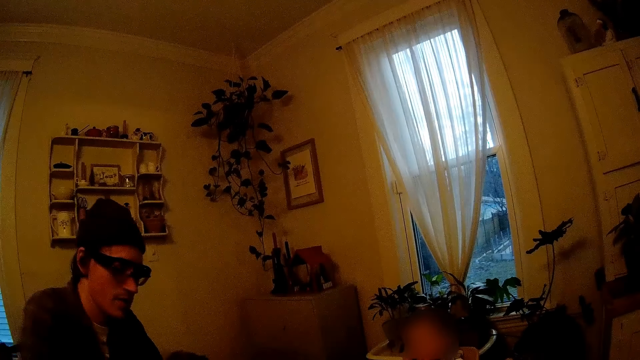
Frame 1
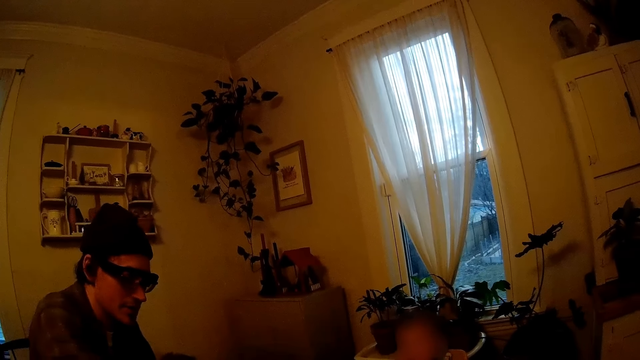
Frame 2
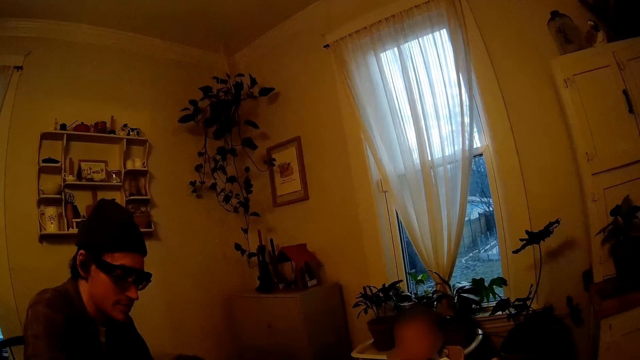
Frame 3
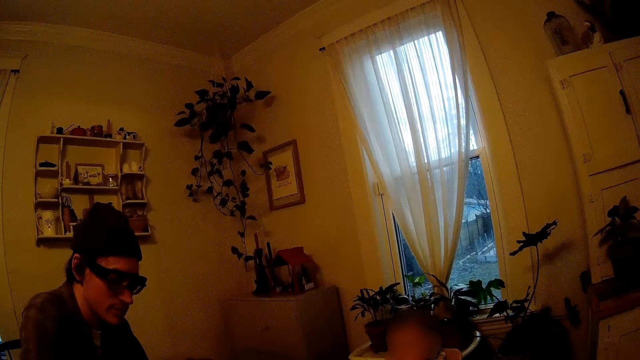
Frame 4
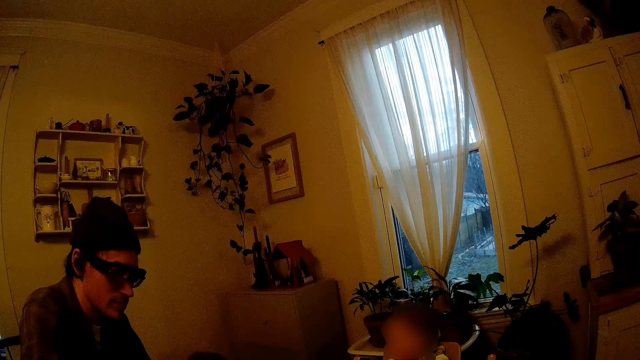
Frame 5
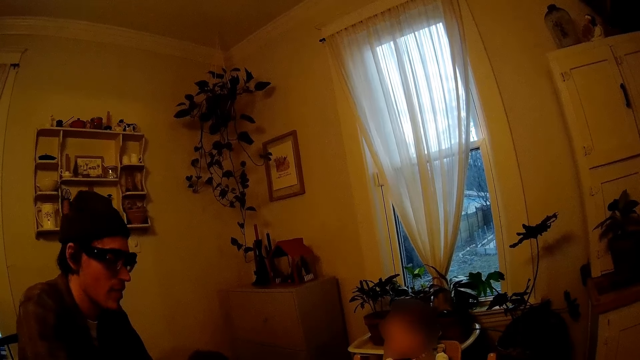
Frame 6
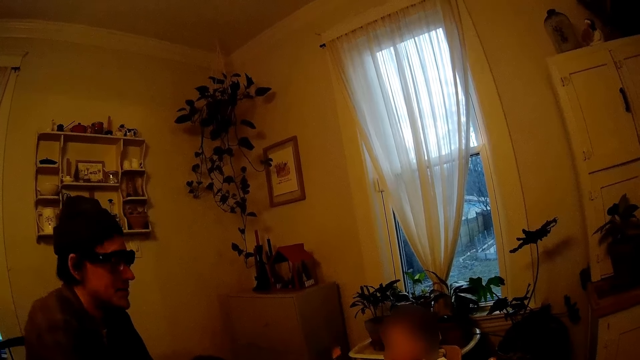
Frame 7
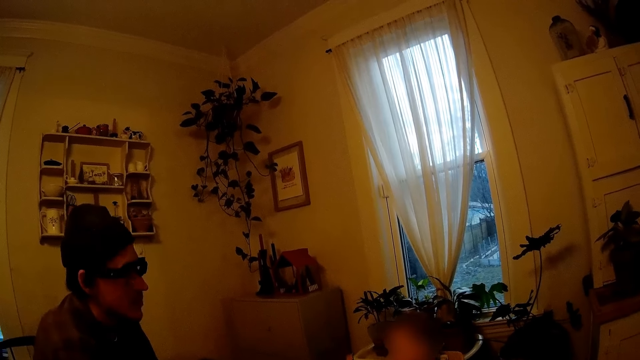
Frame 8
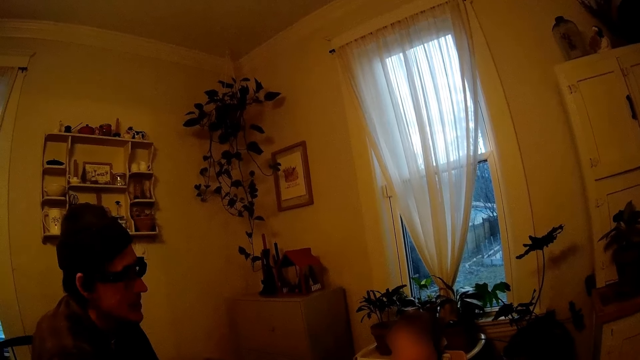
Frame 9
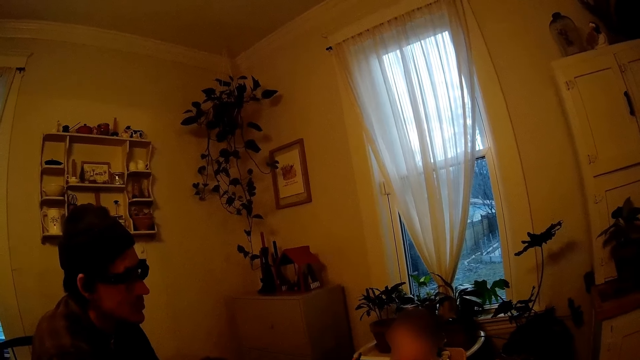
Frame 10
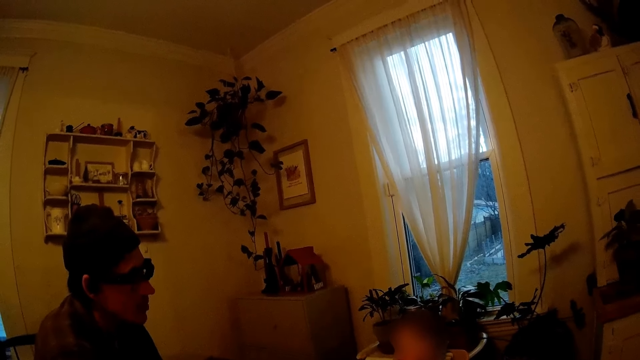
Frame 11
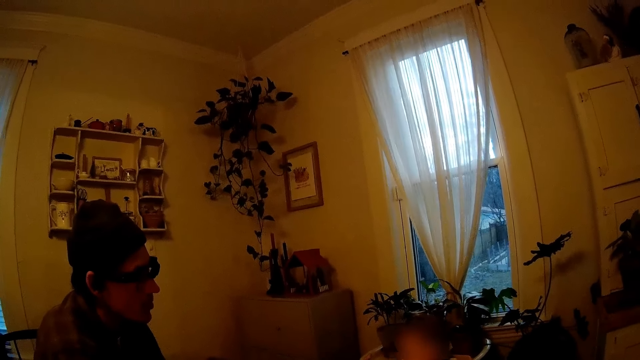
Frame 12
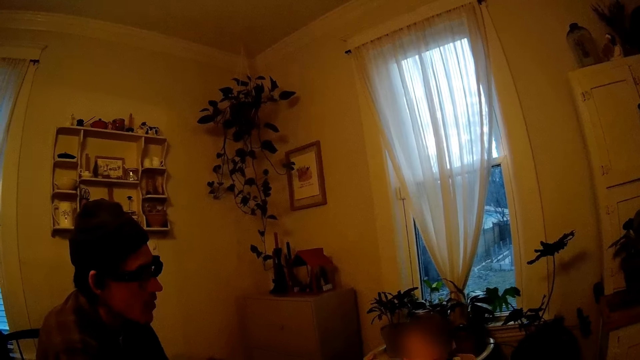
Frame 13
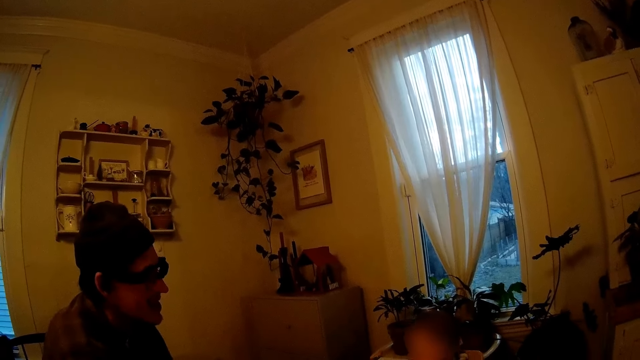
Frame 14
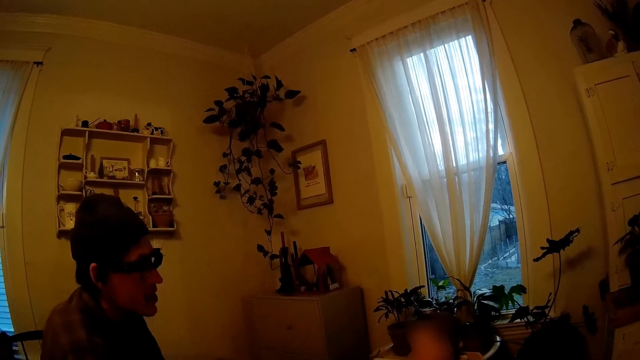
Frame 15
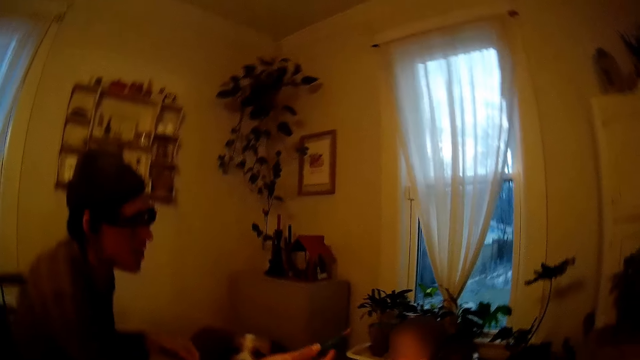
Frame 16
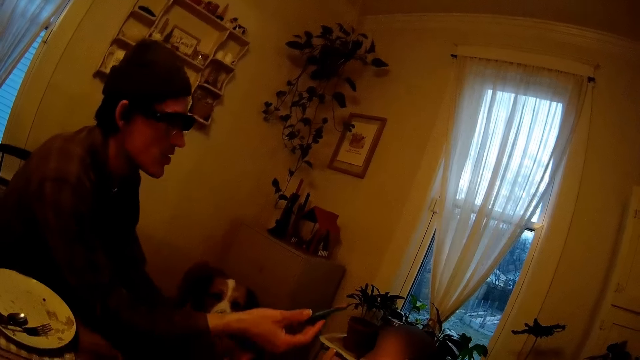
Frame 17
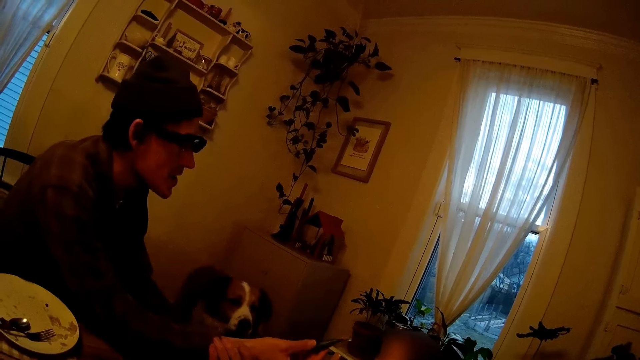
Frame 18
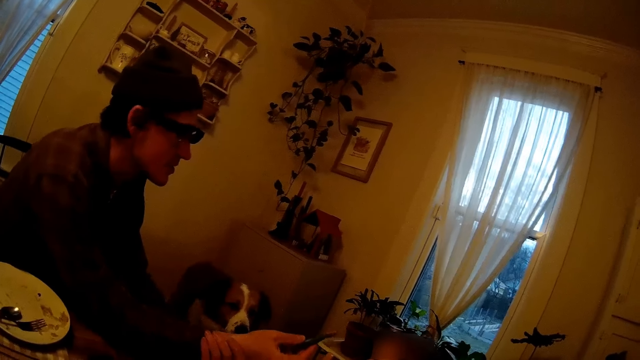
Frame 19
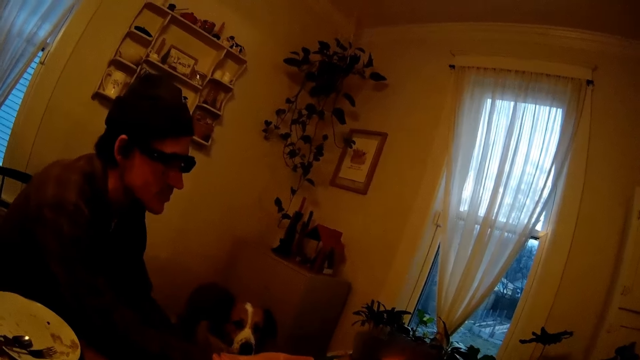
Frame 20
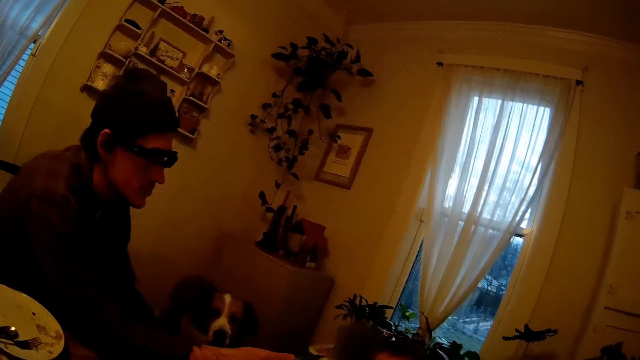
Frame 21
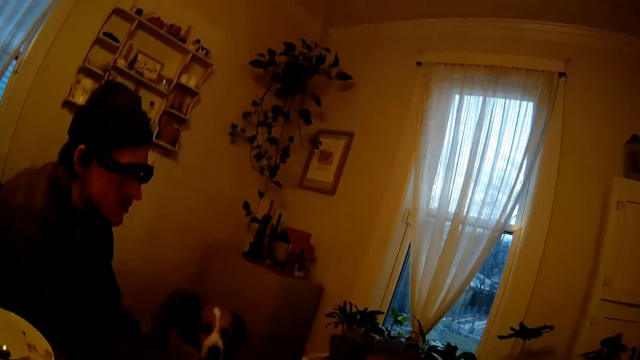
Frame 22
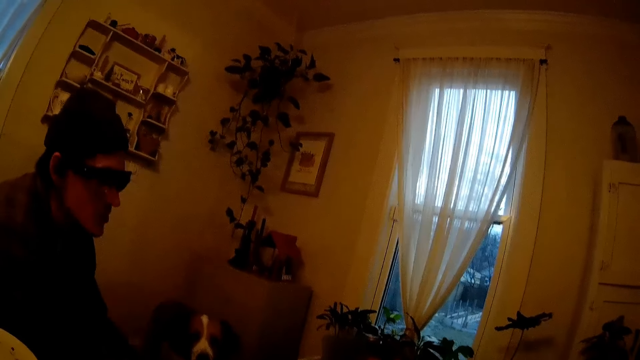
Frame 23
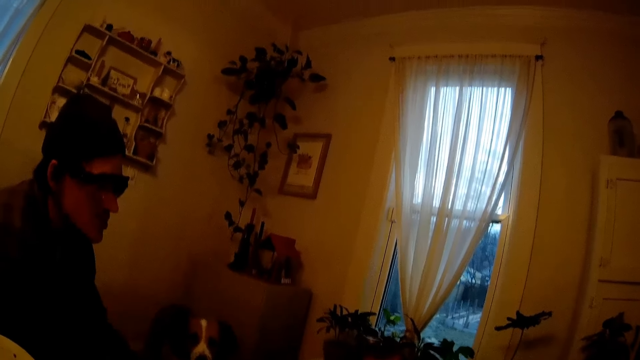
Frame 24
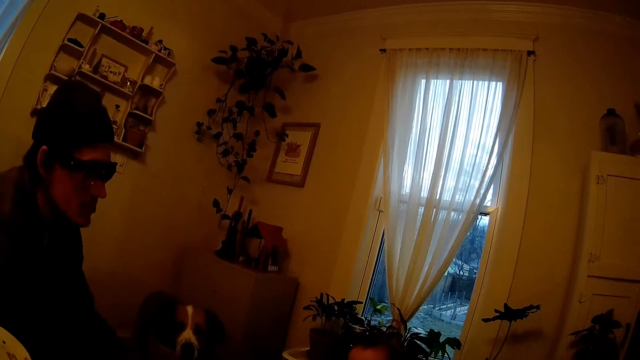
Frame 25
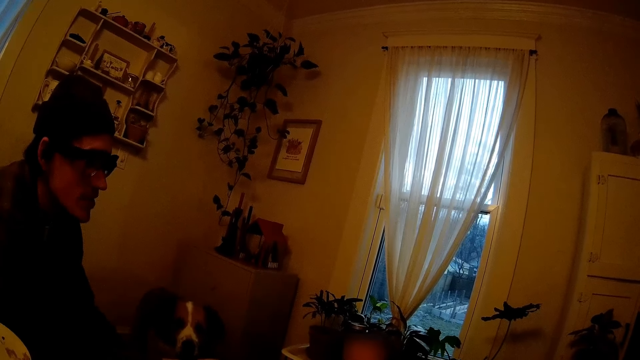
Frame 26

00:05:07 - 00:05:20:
A baby sits on a chair. A man holds the spoon out to the baby. The man holds an eggplant. The man talks to the camera wearer.

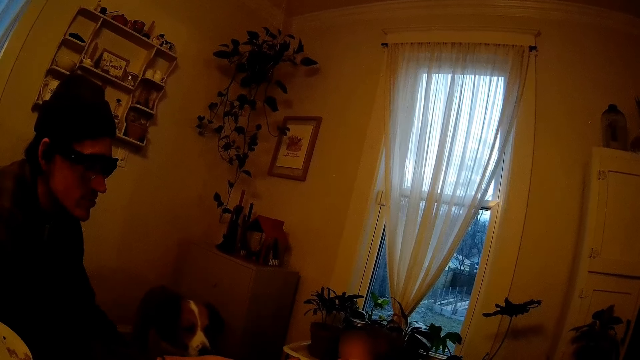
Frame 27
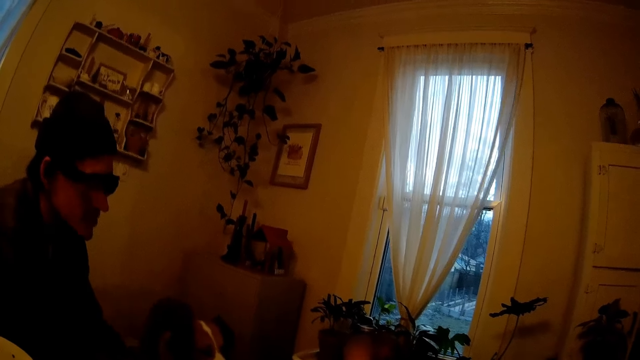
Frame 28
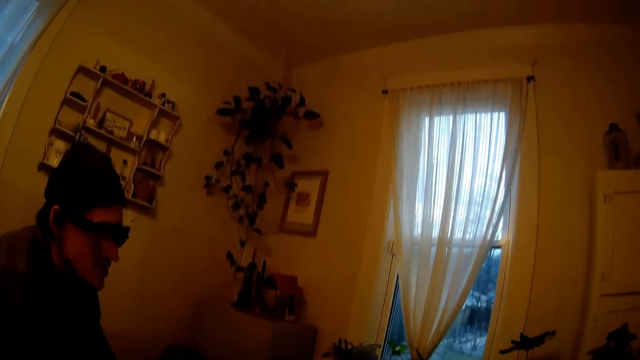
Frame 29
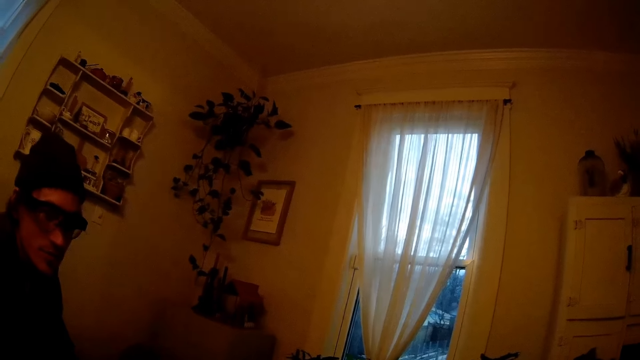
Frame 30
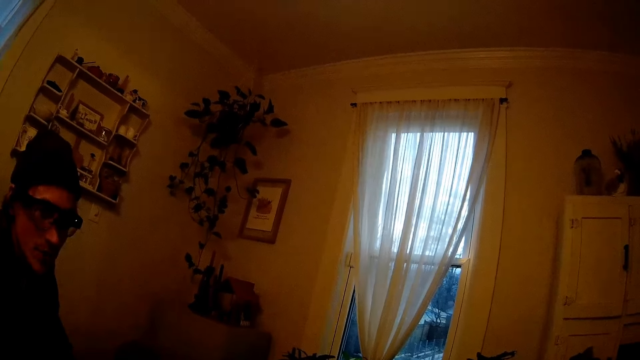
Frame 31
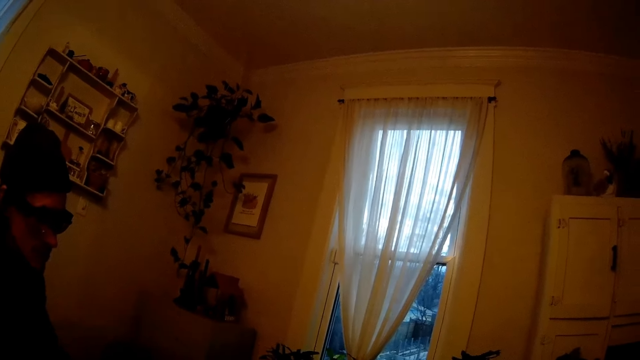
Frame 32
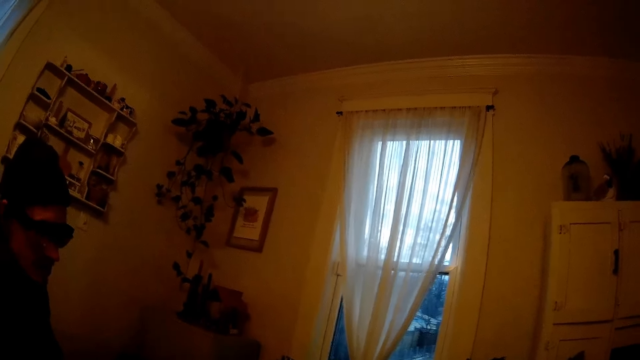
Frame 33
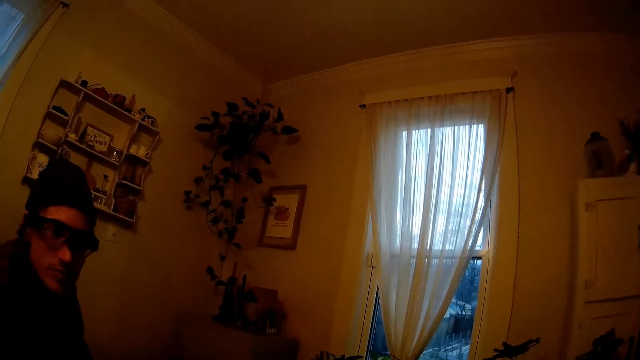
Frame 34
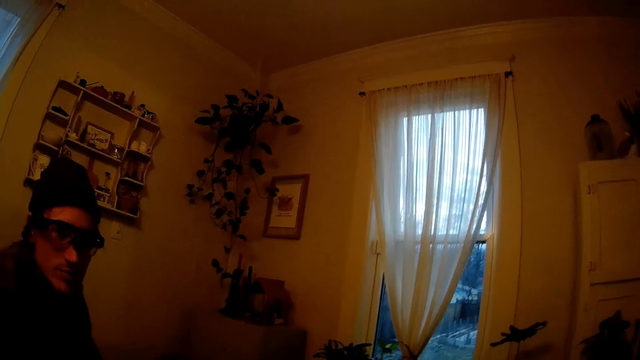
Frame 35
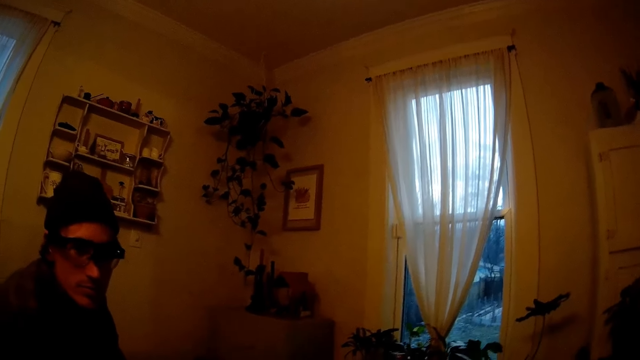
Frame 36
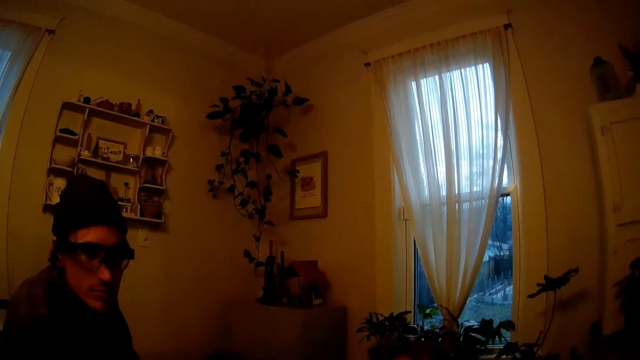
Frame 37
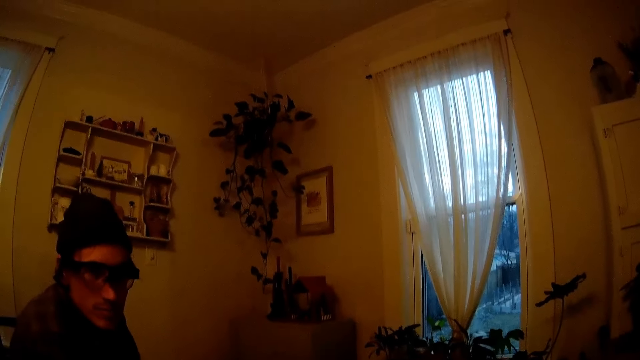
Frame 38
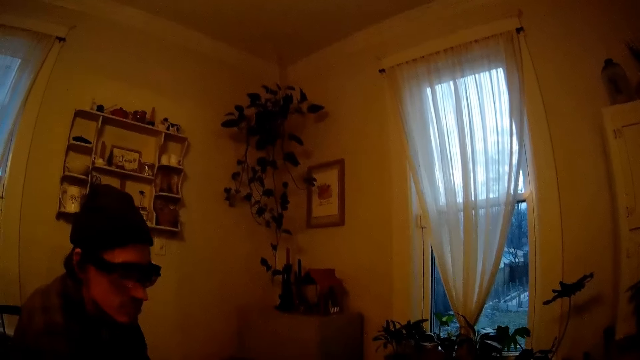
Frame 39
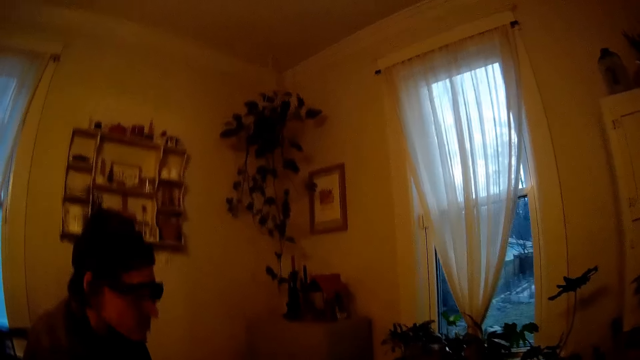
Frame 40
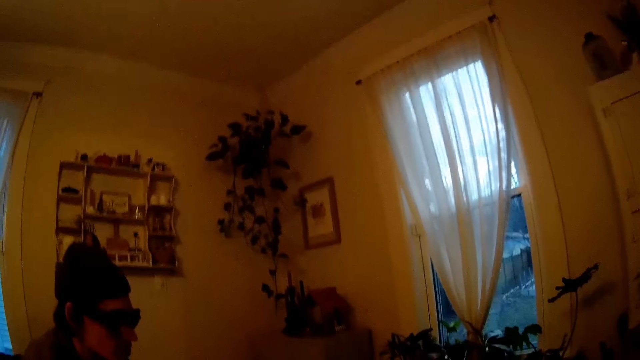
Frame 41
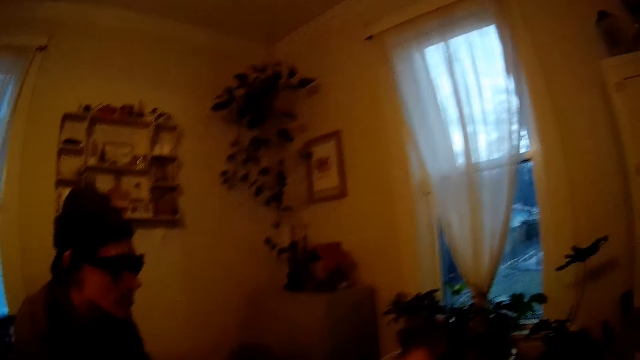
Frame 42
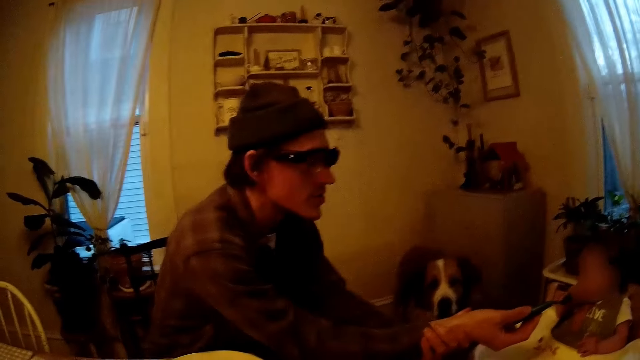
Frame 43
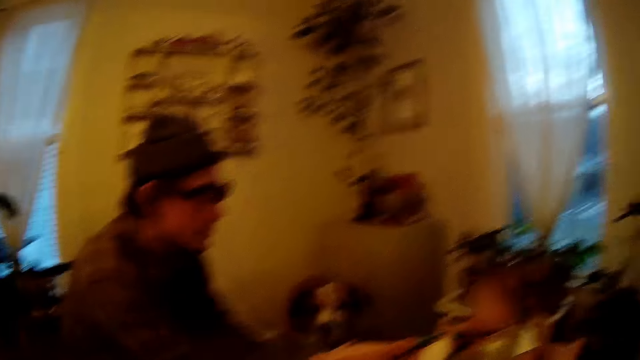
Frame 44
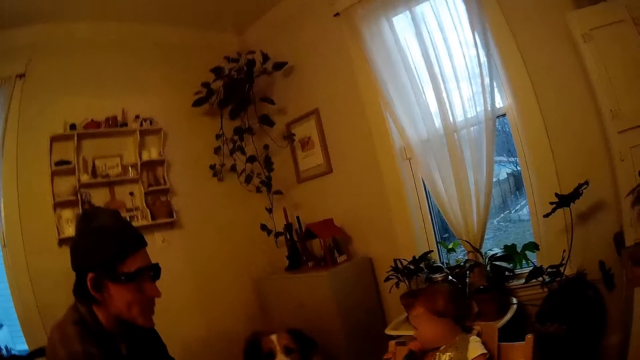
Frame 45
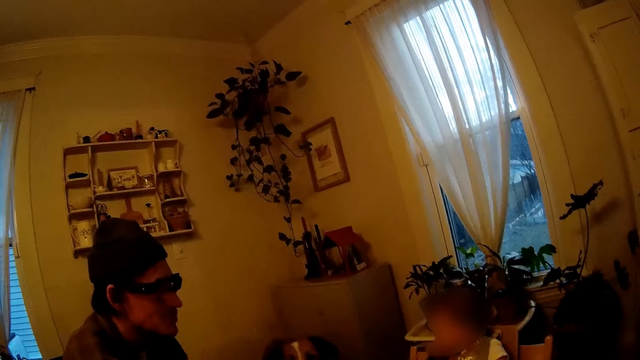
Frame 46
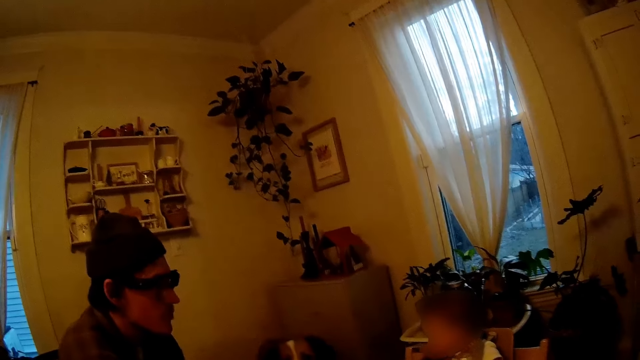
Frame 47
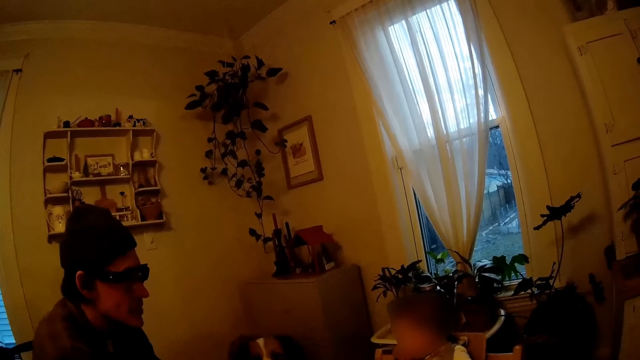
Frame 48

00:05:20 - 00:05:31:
The camera wearer talks to the baby. The baby sits on a chair.
